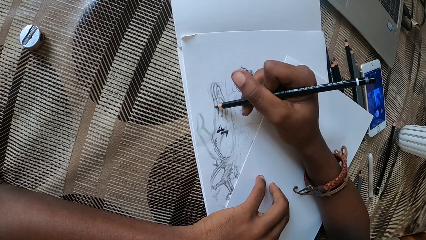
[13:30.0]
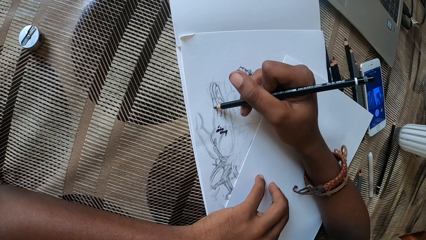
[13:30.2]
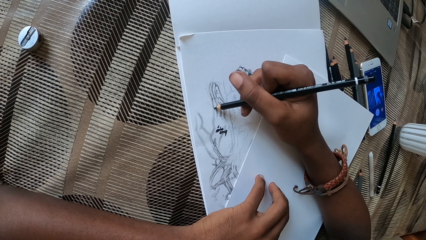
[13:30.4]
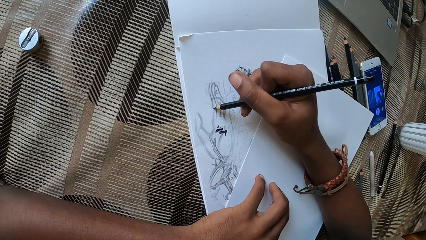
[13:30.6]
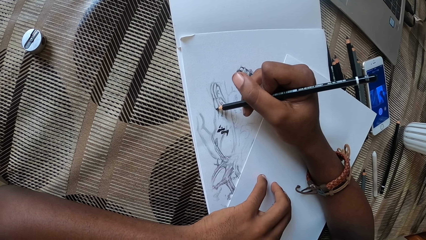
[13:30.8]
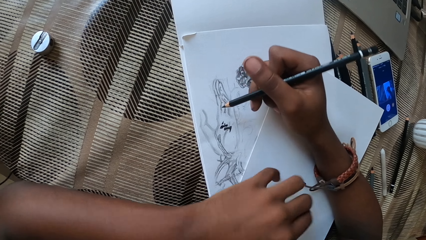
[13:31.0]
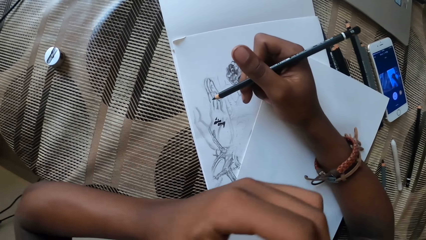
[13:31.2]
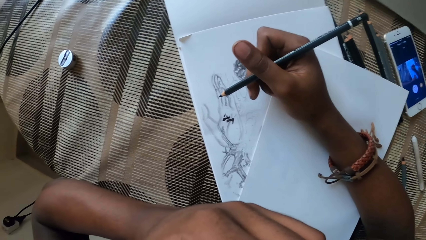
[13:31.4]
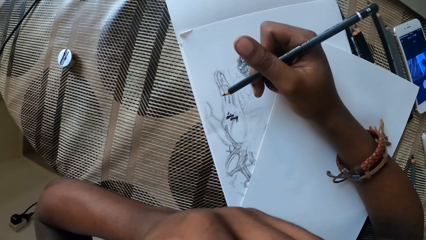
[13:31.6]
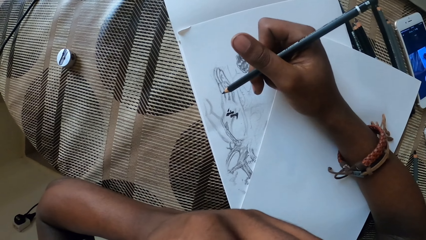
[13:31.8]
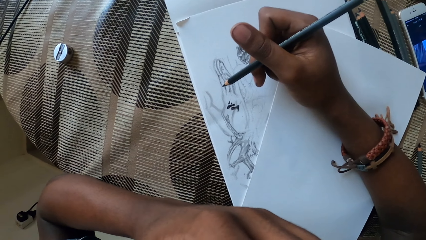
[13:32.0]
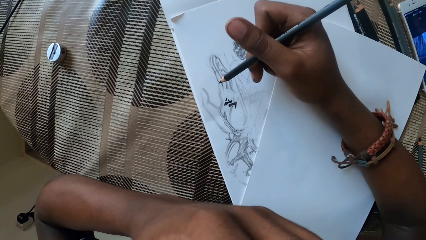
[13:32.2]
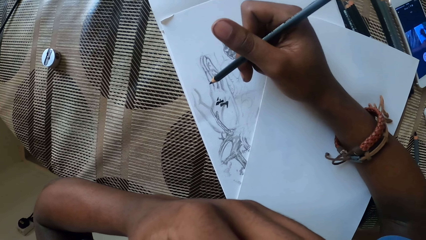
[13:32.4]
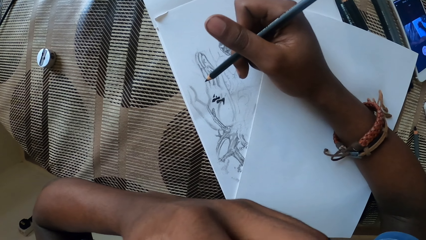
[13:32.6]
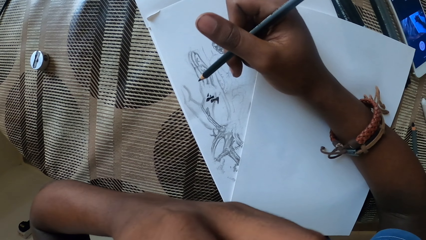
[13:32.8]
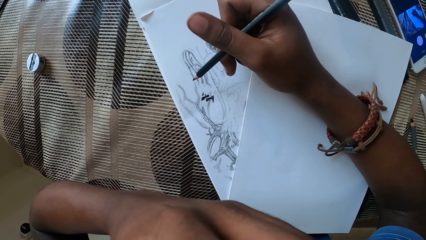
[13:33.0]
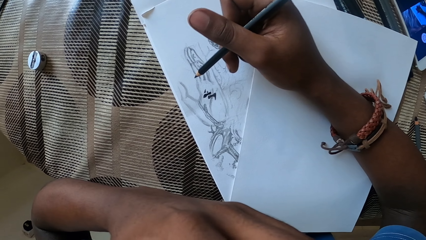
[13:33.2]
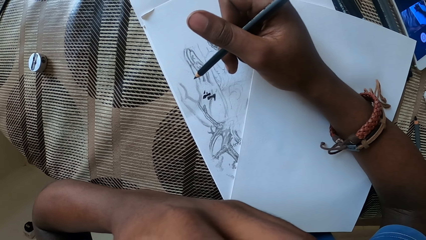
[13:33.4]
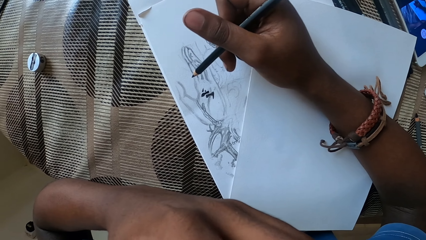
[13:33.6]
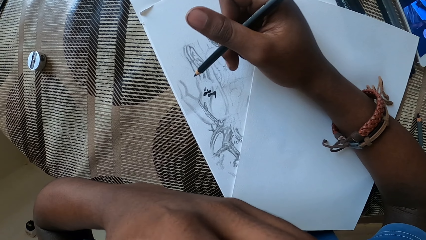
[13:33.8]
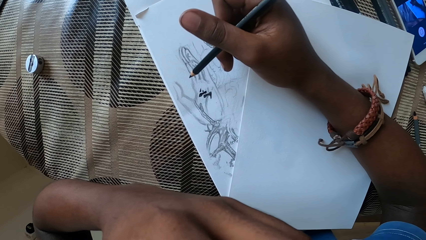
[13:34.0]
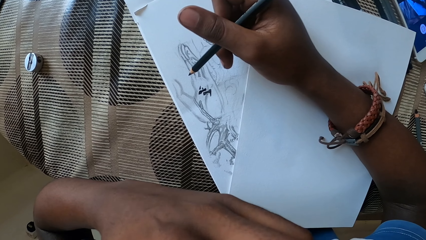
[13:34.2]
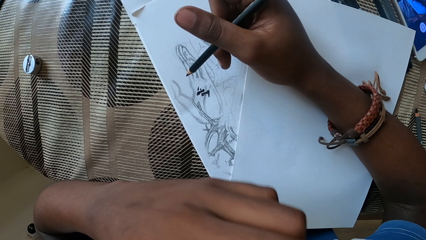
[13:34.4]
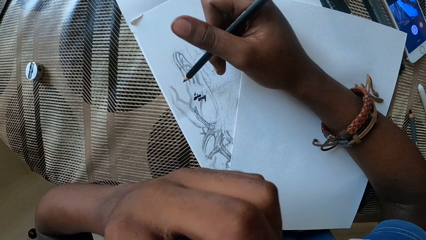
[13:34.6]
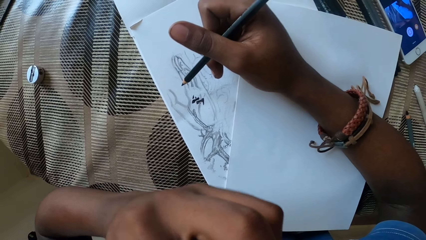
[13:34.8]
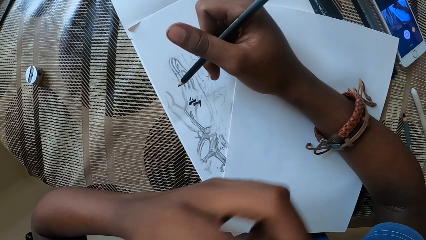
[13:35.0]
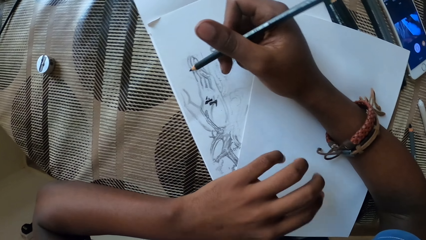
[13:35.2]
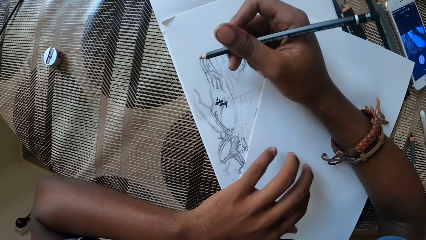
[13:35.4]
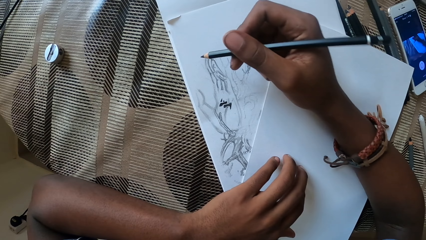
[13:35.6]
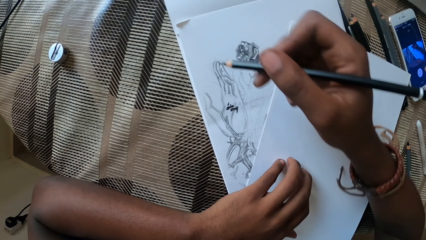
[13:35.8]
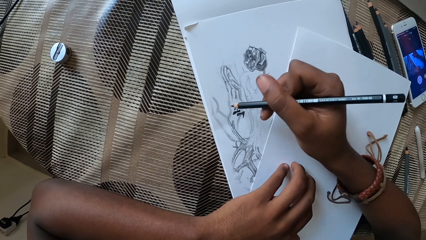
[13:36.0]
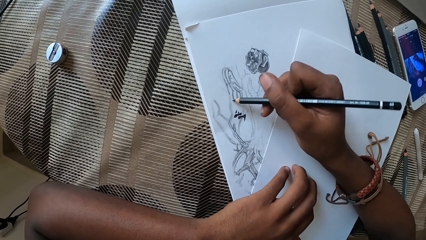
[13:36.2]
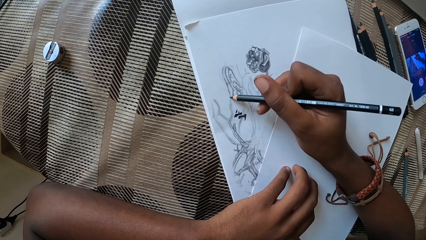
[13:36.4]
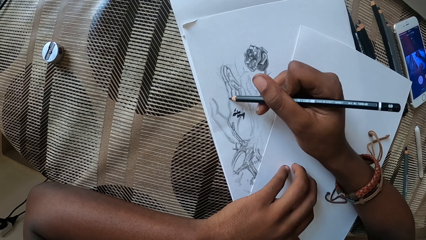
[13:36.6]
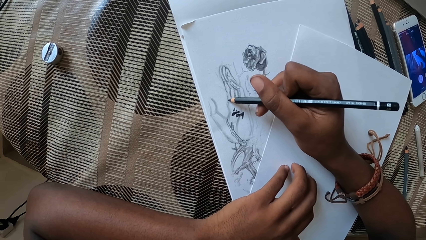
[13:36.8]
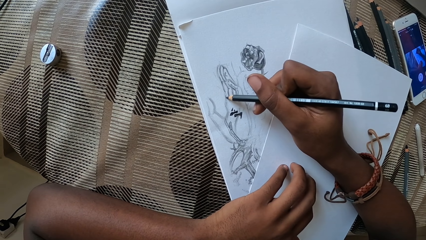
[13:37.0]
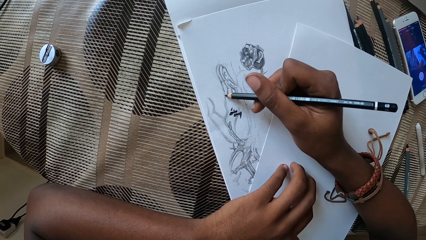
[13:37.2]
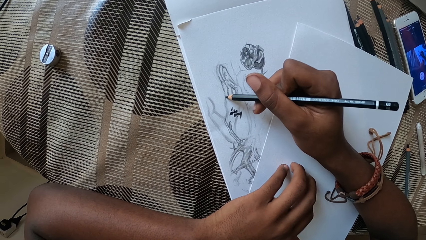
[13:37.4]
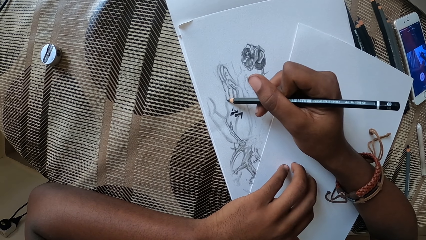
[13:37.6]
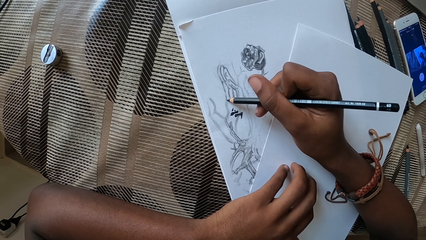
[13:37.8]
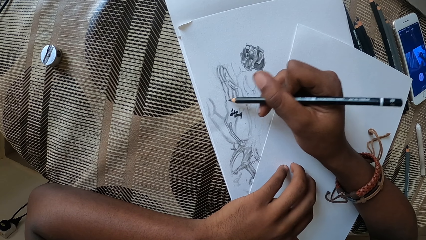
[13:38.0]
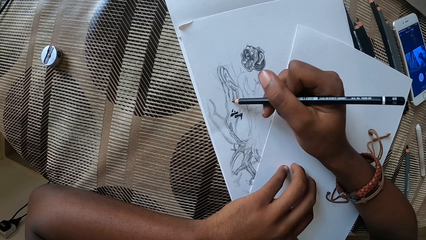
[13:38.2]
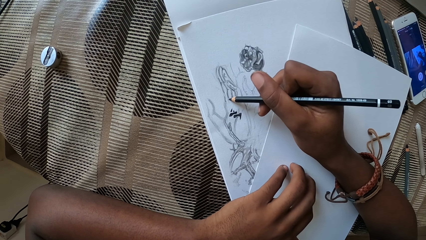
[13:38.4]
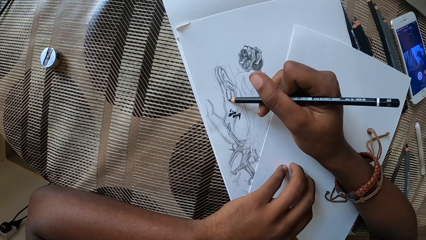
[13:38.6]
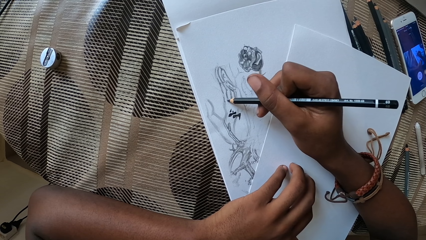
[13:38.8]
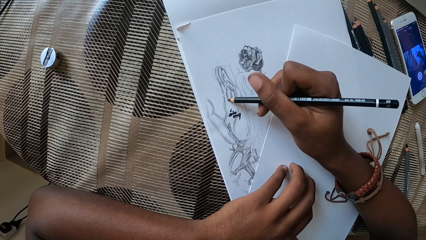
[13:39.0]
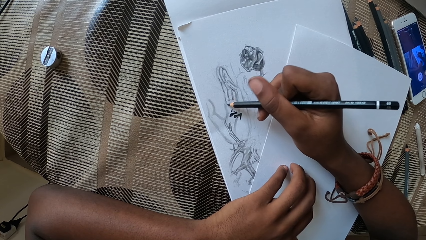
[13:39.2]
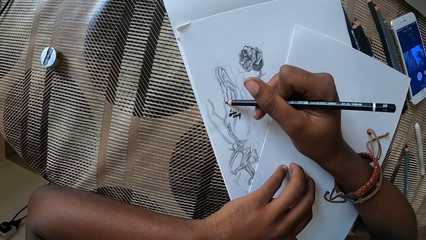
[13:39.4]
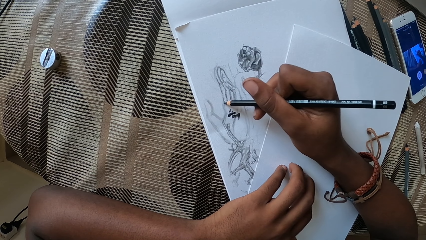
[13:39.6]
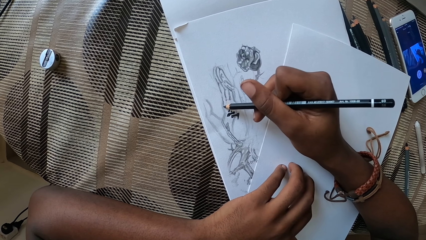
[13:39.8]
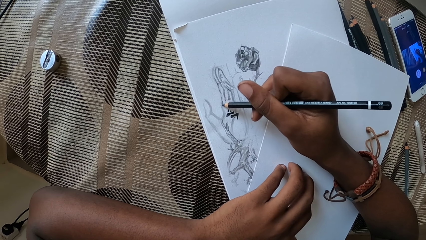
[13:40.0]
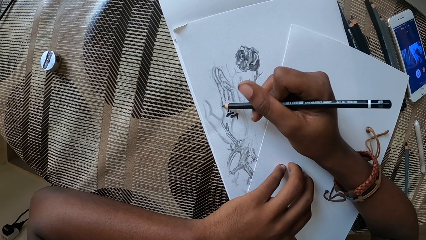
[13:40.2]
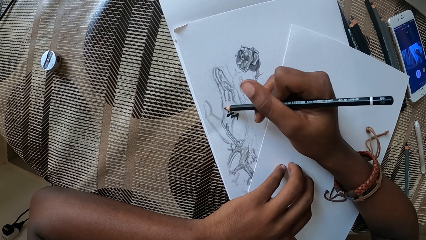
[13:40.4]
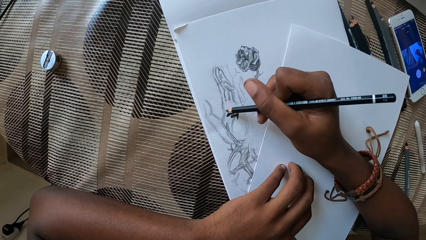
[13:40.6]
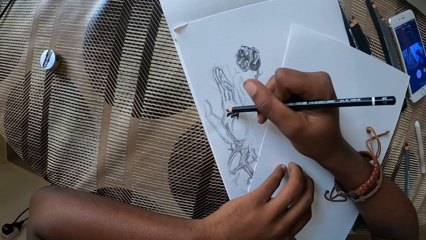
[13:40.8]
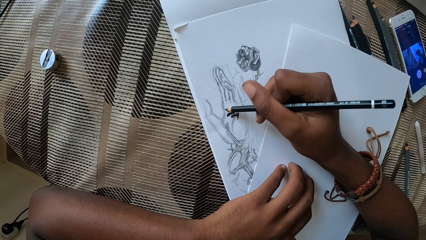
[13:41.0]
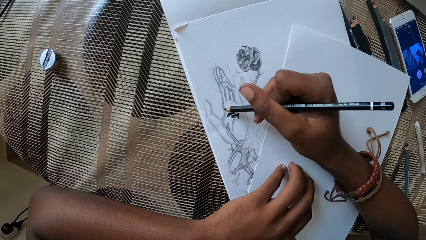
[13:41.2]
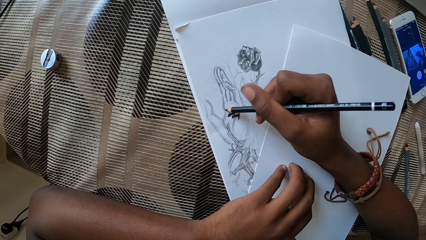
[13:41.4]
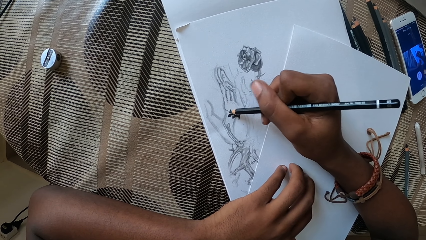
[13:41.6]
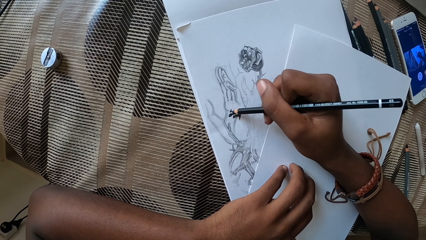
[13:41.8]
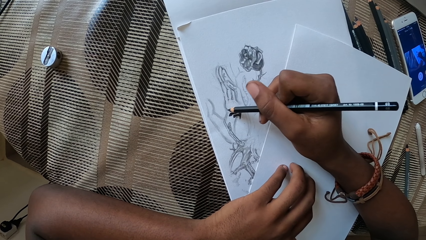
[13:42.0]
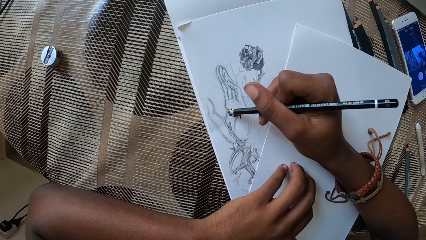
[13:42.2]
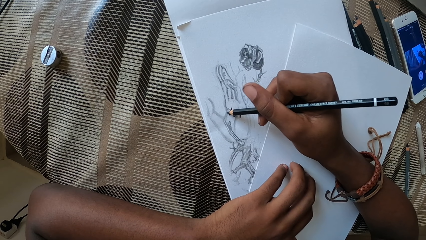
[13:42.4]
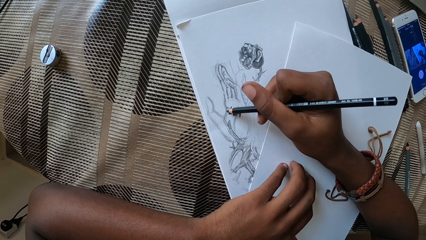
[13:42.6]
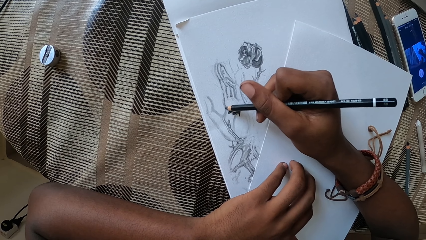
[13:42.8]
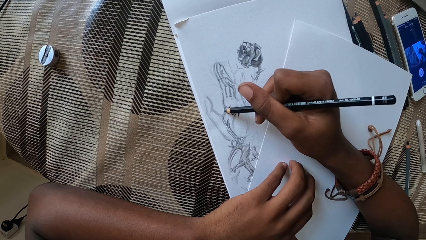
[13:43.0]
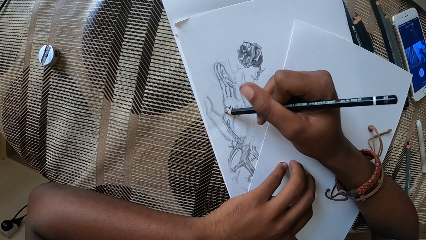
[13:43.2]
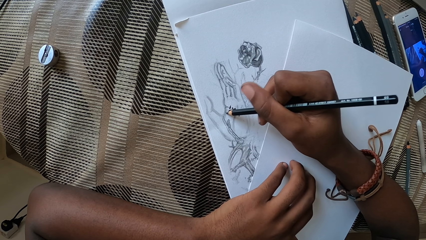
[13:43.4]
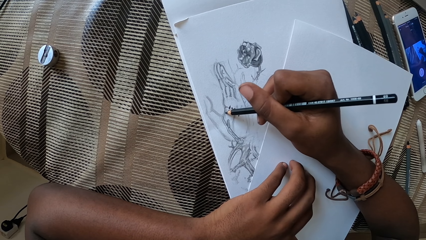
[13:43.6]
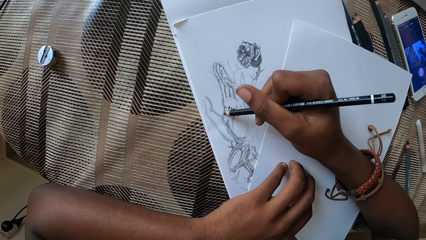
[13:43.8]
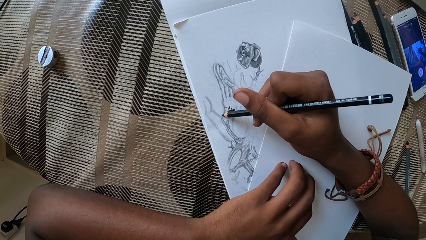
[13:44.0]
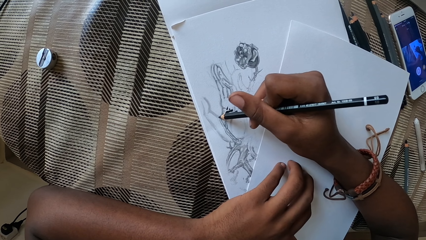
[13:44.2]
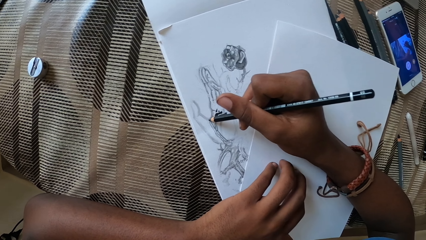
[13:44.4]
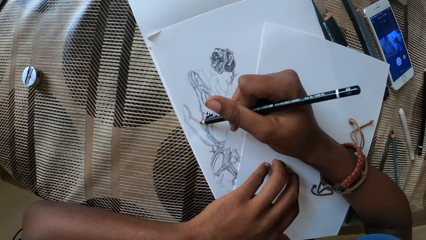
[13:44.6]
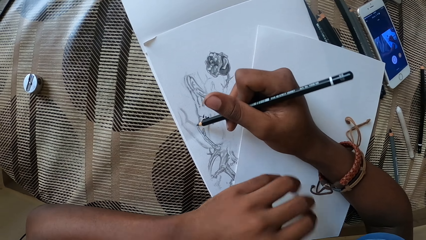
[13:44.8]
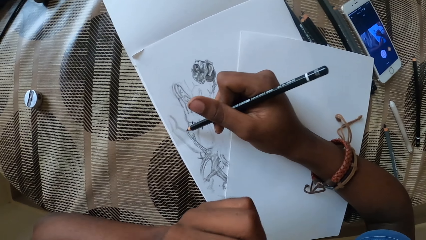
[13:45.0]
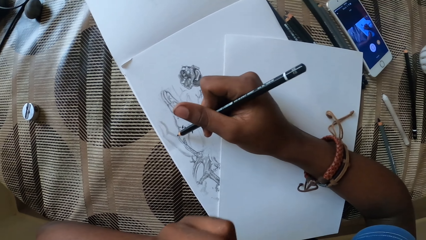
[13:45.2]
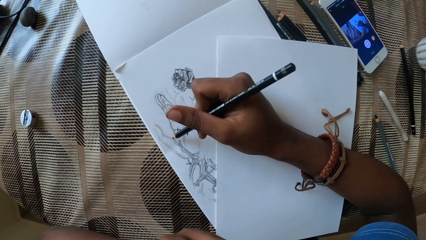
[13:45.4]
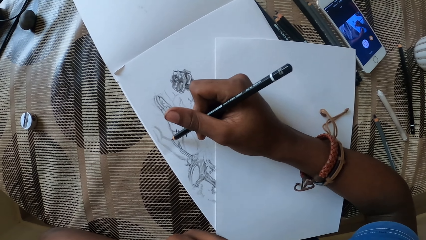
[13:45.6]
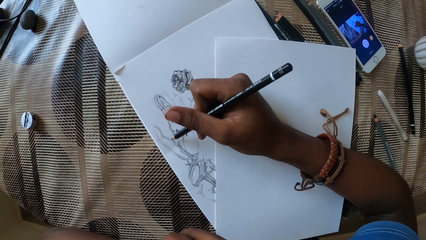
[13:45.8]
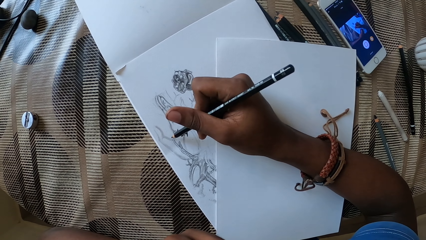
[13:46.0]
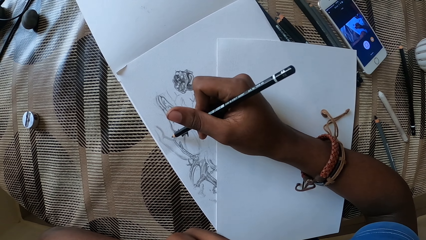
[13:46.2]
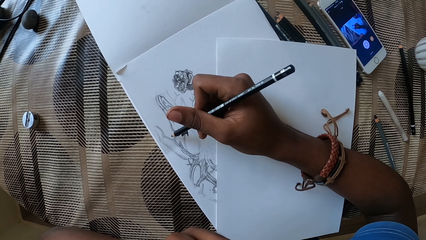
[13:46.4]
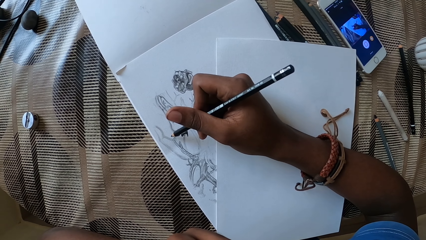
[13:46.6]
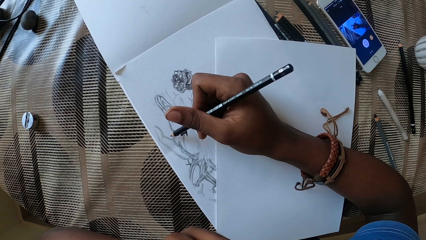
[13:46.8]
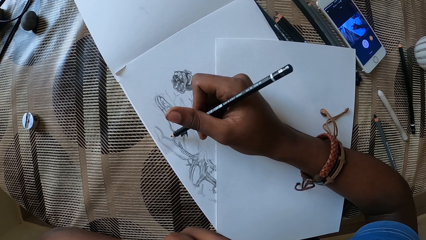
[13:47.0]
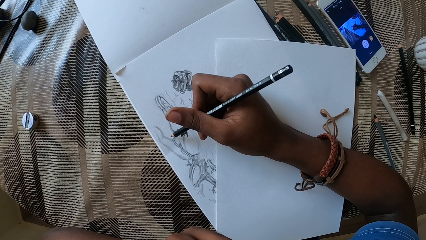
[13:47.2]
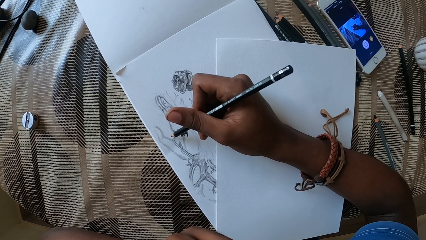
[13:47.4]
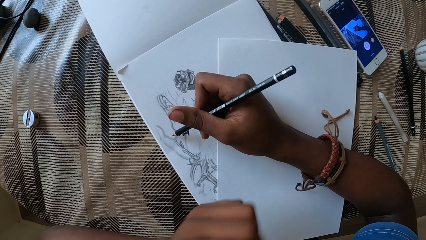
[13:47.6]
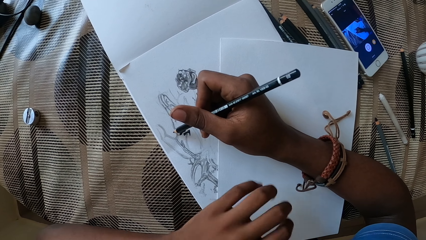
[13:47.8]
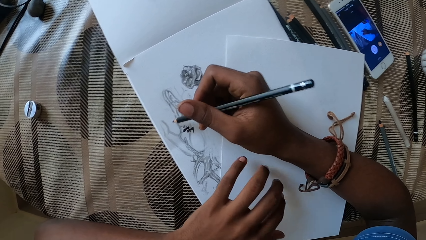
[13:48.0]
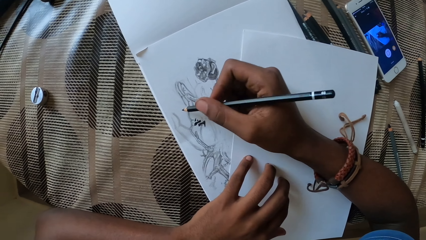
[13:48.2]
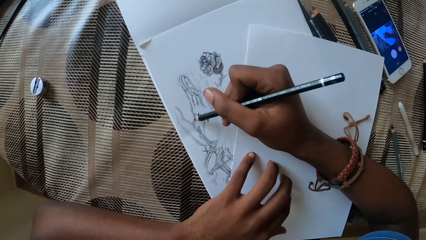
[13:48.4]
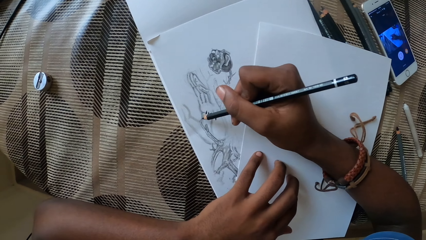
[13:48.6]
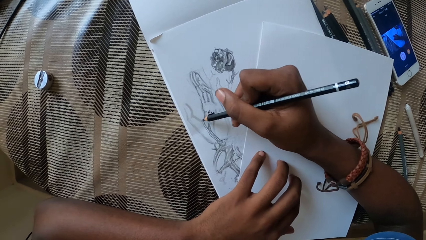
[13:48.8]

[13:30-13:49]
The camera wearer scratches the face. They hold a paper. They draw a picture. They scratch the face with a hand.
